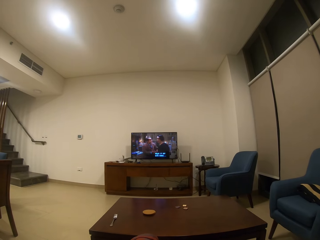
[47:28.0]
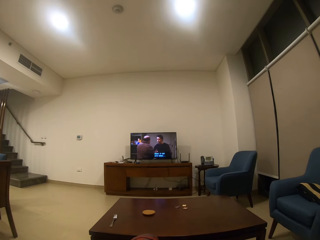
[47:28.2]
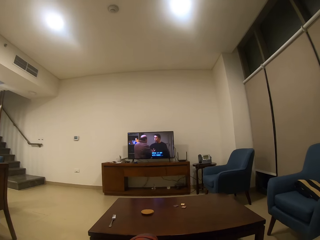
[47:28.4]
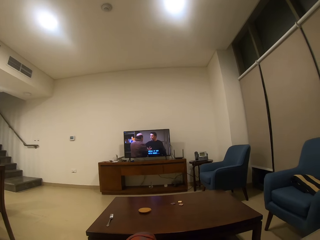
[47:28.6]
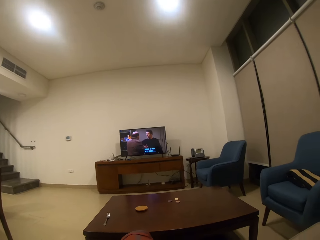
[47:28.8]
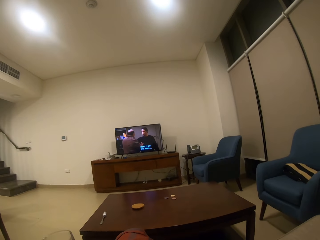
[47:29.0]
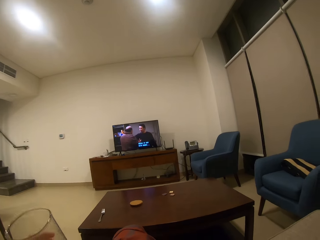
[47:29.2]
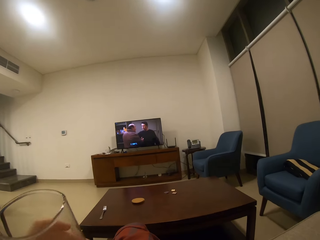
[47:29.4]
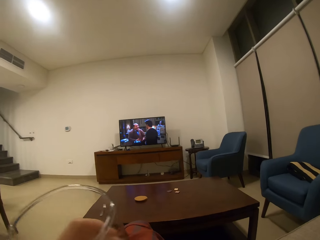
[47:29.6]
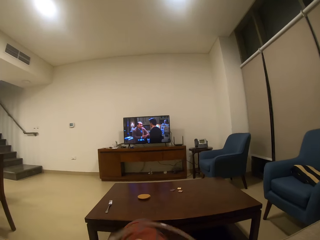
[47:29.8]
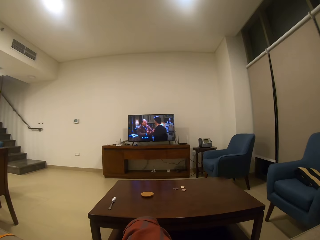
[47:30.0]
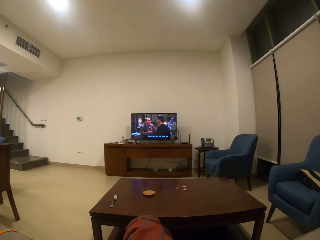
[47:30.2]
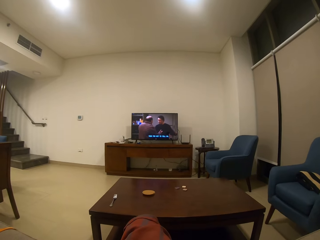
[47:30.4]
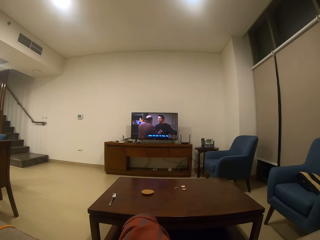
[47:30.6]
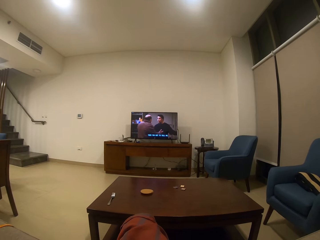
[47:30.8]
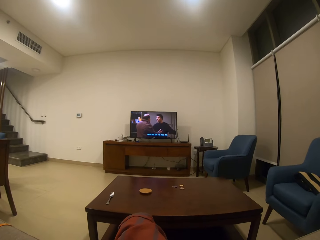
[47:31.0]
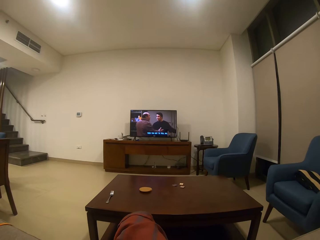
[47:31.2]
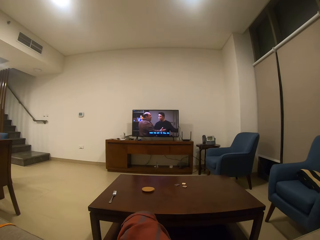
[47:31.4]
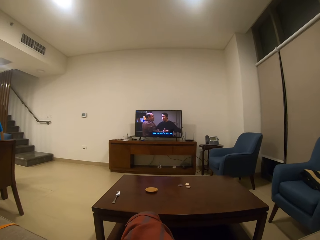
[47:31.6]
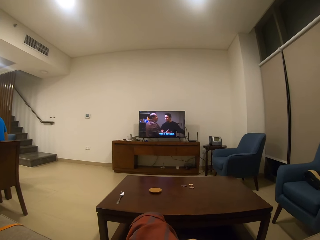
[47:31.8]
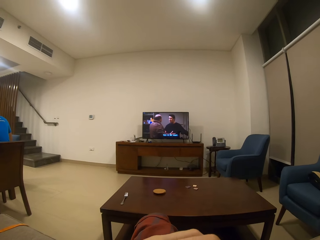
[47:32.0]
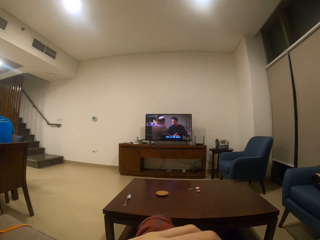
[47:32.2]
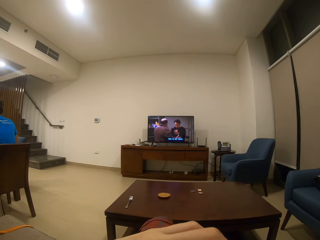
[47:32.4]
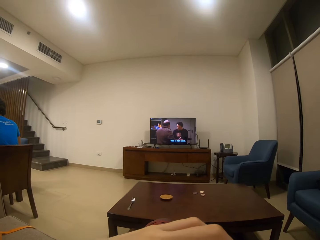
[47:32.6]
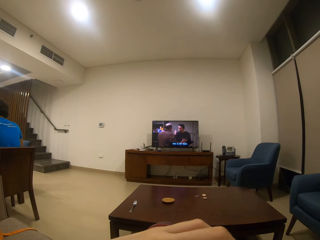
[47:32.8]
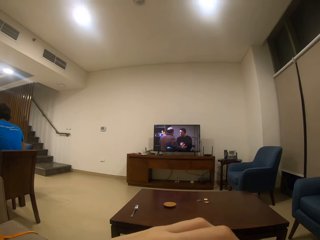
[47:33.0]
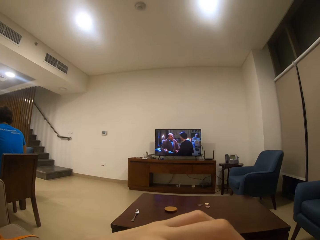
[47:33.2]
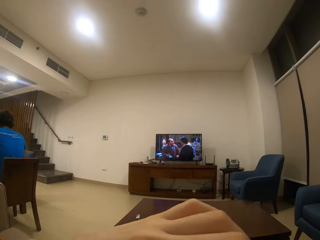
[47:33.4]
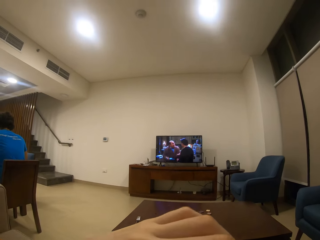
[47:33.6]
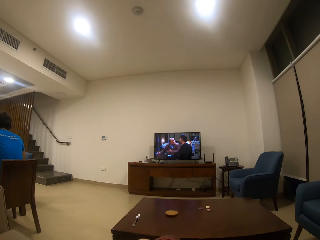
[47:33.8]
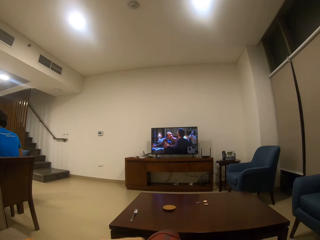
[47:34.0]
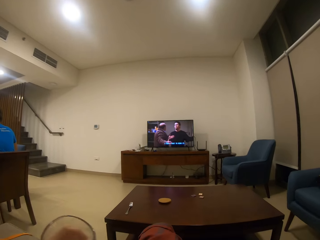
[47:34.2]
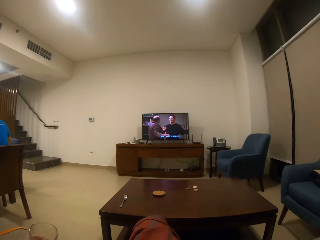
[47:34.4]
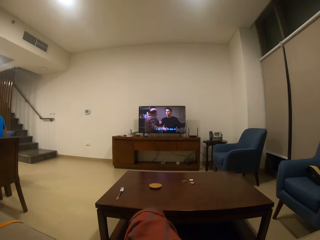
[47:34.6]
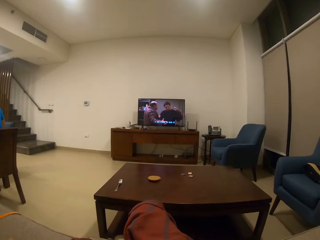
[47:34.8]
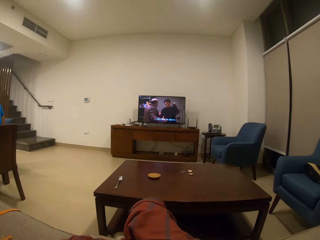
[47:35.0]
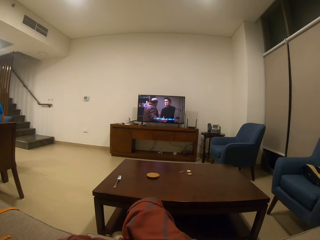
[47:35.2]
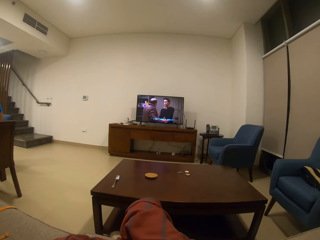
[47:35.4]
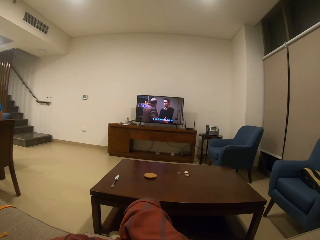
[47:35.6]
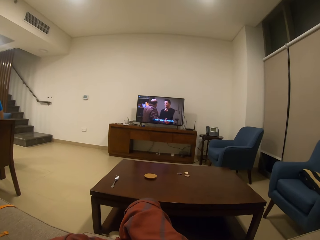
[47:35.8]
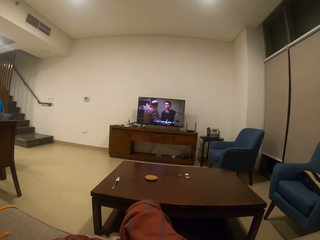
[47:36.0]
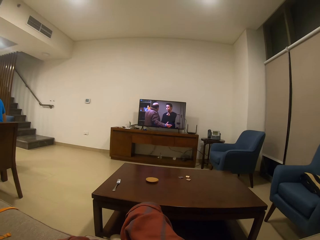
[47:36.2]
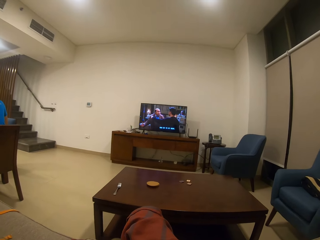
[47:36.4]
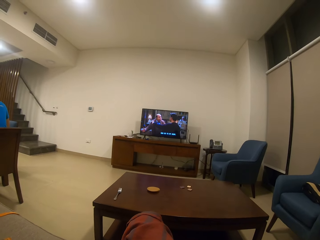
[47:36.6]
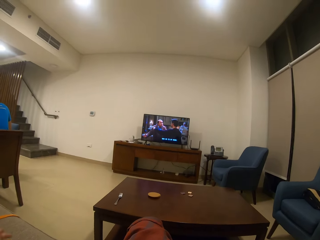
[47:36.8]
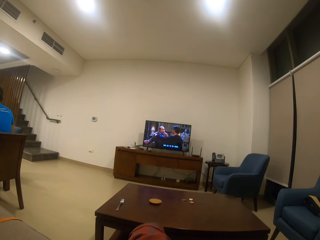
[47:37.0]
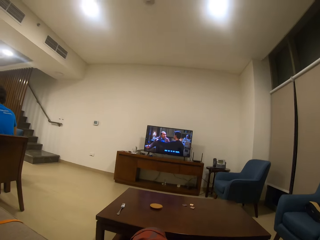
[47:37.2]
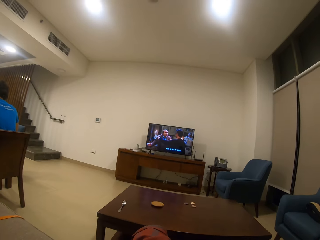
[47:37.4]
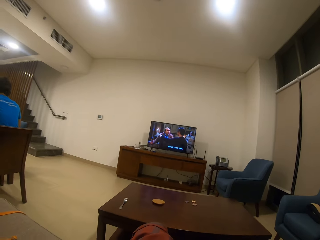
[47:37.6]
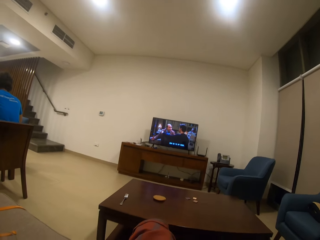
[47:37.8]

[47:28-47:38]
The camera wearer picks up the glass of drink. They watch a television. They drink the drink from the glass. They return the drink. They watch the television.

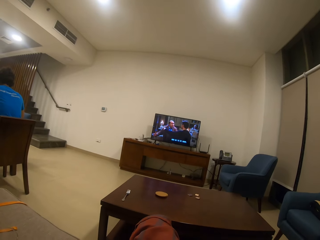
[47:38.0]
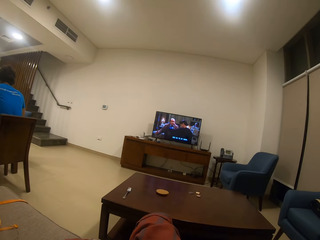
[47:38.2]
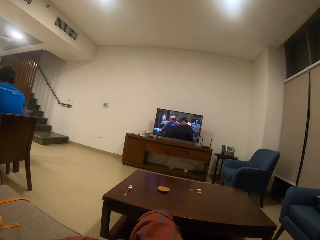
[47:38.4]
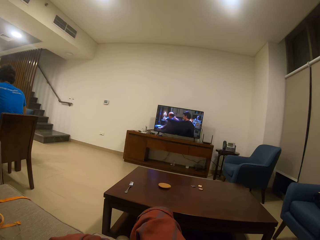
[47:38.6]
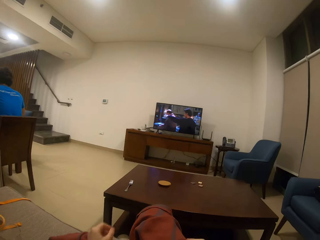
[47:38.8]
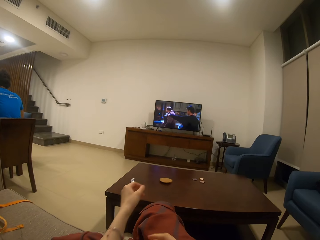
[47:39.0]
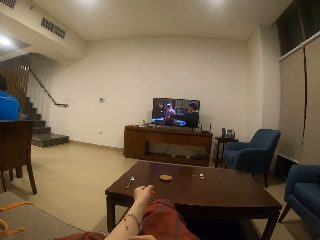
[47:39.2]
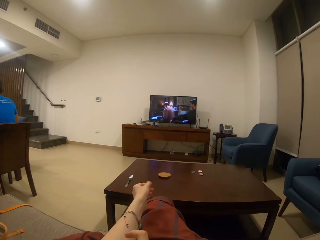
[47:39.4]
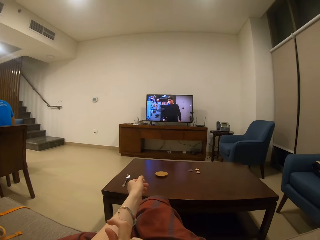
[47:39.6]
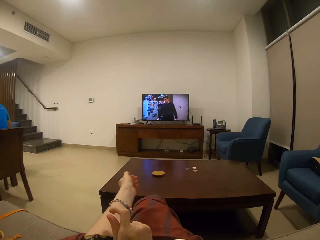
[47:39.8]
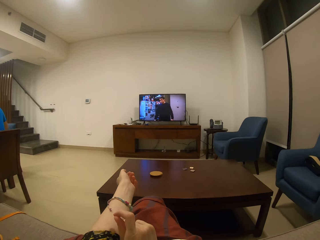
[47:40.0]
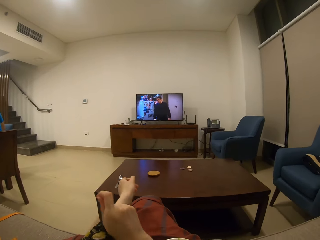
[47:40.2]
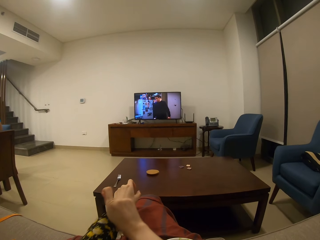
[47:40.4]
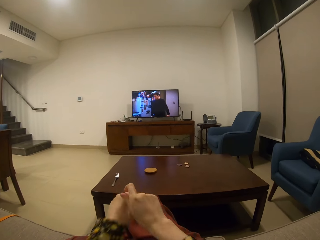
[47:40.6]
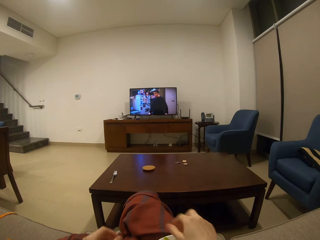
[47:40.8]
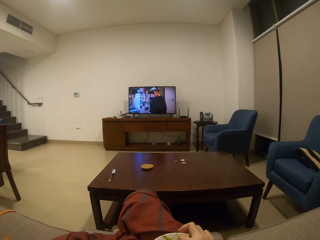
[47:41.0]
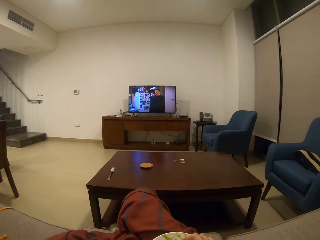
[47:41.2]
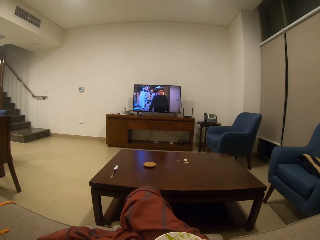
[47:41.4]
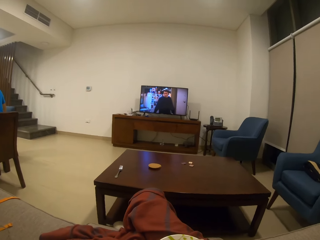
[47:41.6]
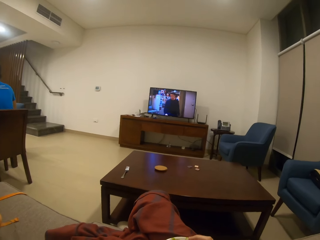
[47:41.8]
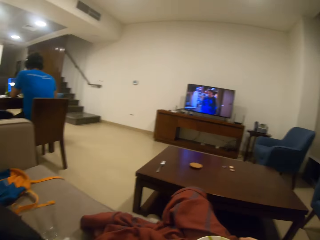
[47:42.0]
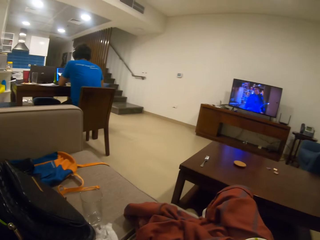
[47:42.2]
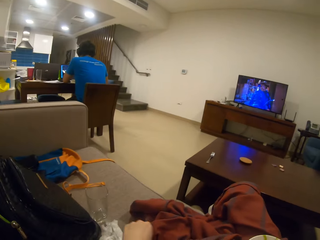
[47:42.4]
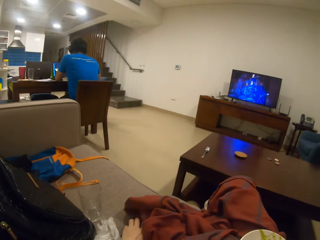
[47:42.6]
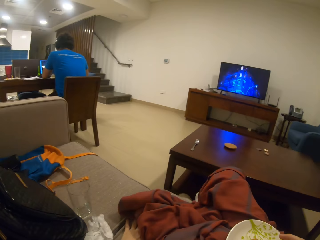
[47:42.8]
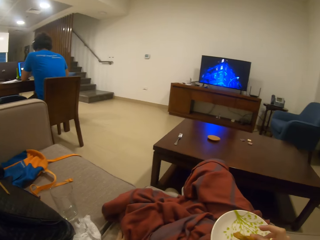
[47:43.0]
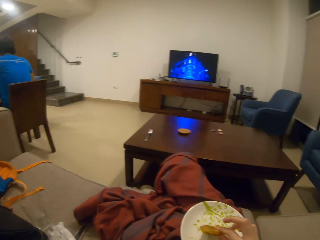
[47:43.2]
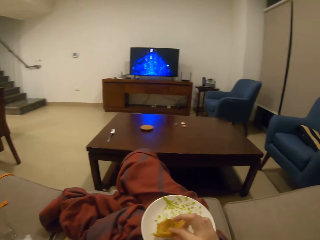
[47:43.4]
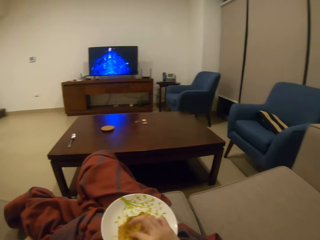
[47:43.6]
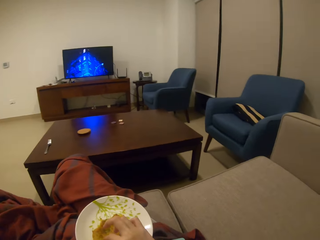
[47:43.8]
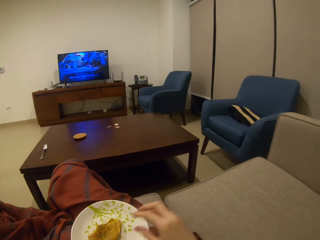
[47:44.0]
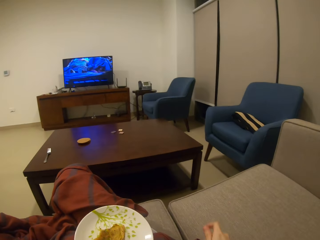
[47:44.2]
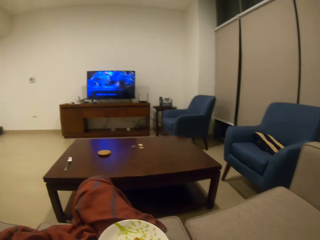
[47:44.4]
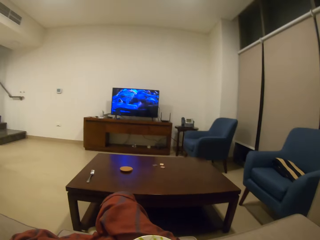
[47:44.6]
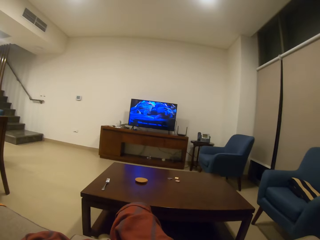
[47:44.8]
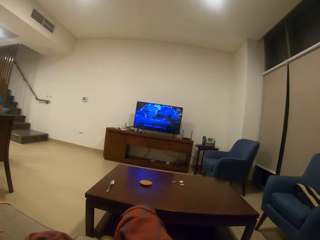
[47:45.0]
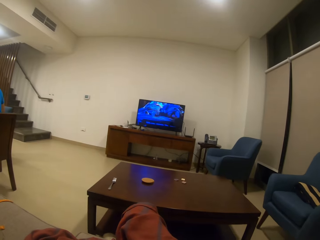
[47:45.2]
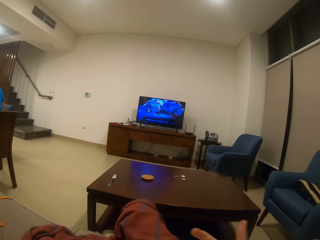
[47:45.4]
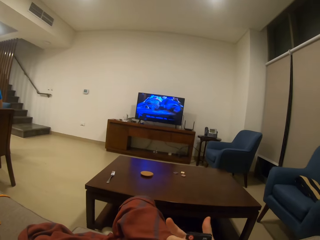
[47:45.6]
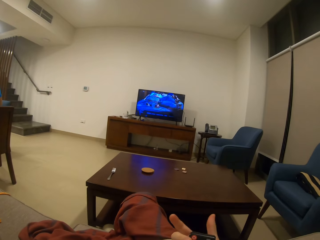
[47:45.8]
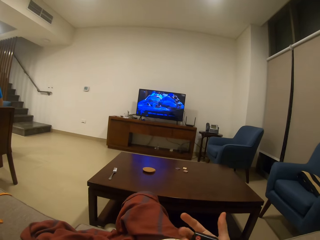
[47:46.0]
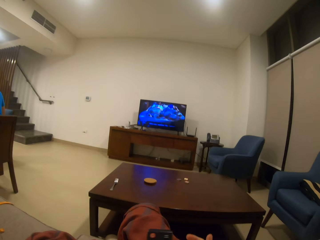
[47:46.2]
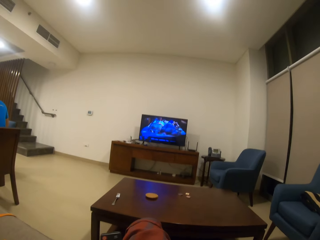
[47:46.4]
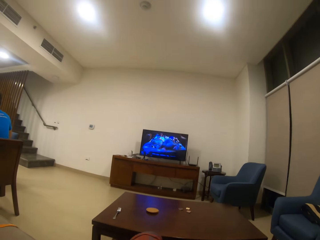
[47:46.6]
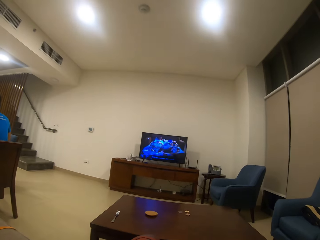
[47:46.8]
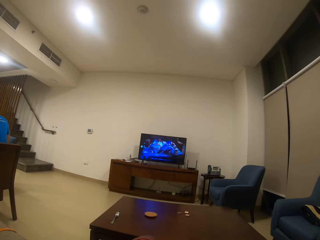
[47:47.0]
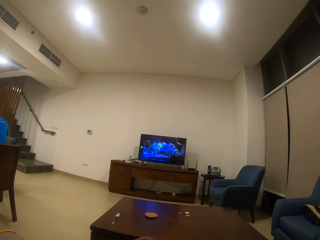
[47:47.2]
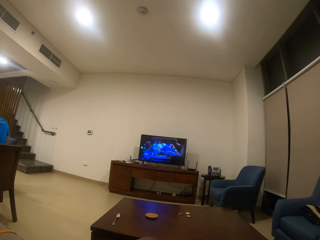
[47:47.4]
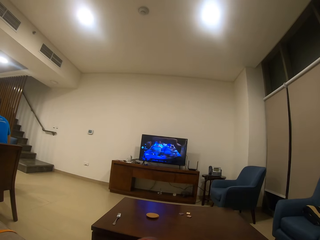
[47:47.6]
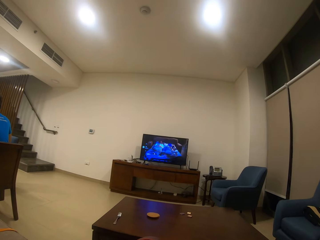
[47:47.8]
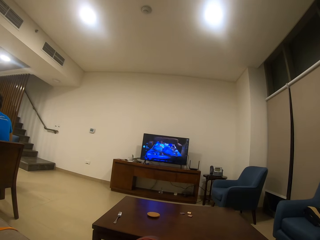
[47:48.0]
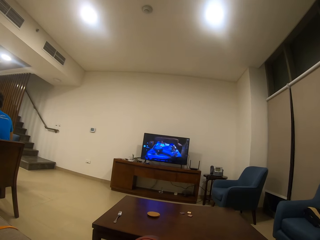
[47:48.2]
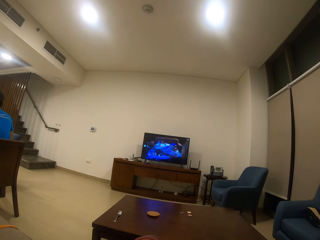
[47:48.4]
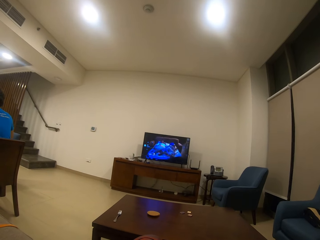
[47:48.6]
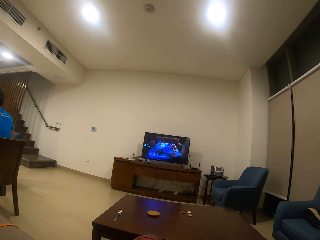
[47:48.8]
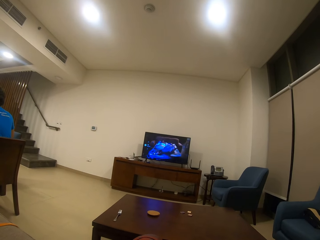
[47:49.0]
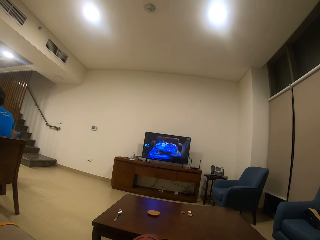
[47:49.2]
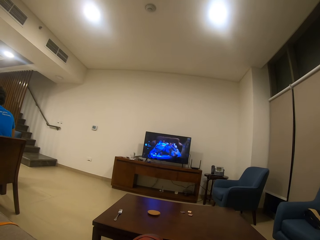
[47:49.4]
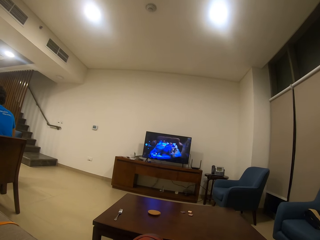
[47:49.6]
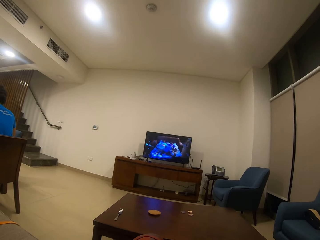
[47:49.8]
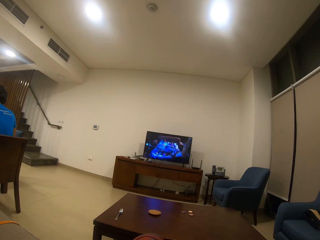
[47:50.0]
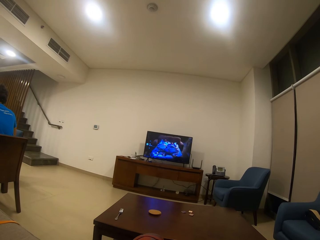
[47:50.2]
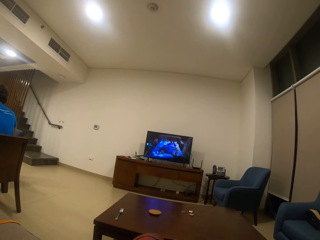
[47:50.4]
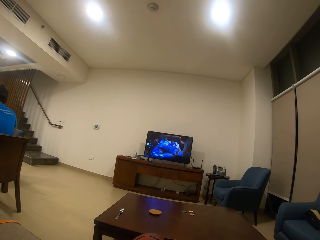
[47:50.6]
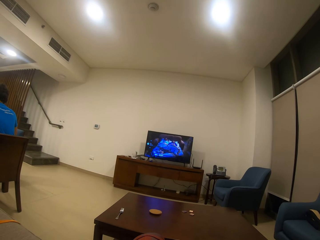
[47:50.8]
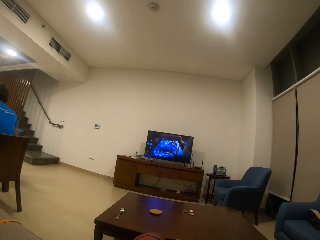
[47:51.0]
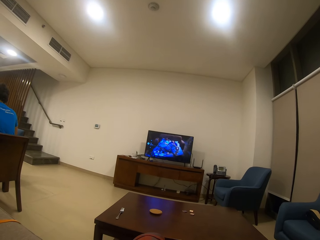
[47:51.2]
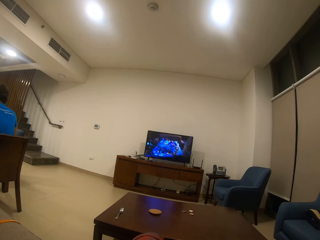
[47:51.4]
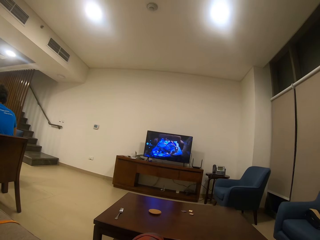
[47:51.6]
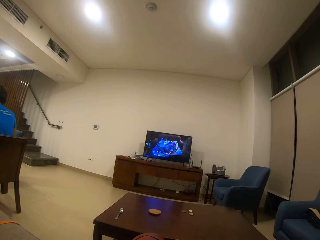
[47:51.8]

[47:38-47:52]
The camera wearer moves the left hand. They stretch the shirt or cloth. They watch a television. They look around the house. They move the cloth with the left hand. They touch the food. They watch the television. They pick up the phone.
